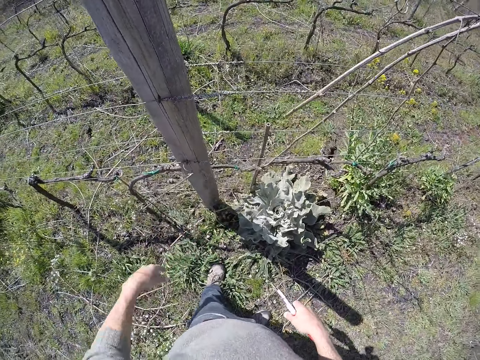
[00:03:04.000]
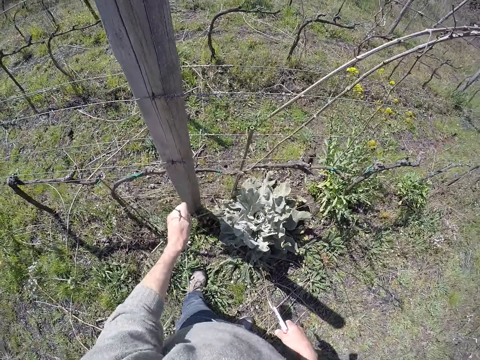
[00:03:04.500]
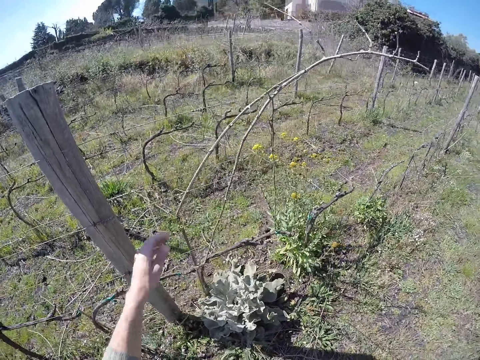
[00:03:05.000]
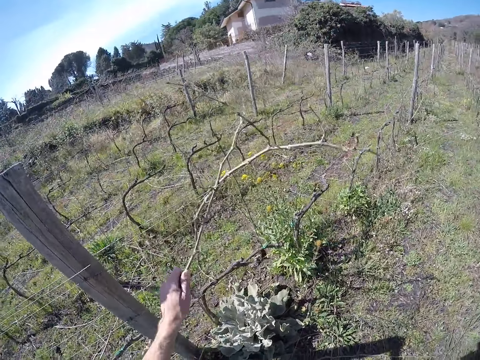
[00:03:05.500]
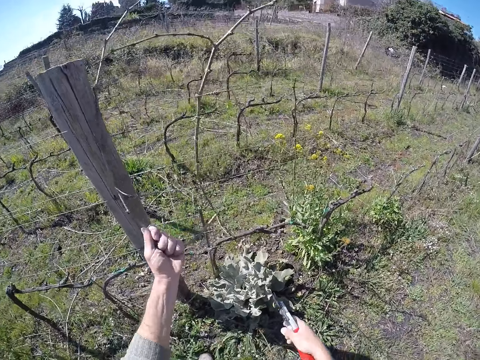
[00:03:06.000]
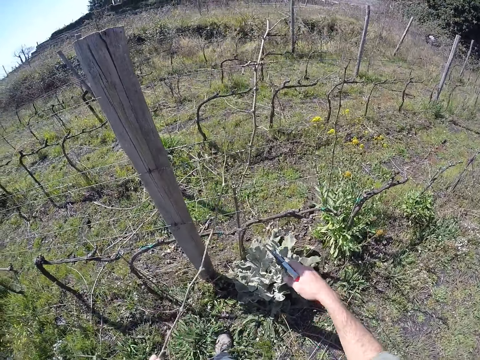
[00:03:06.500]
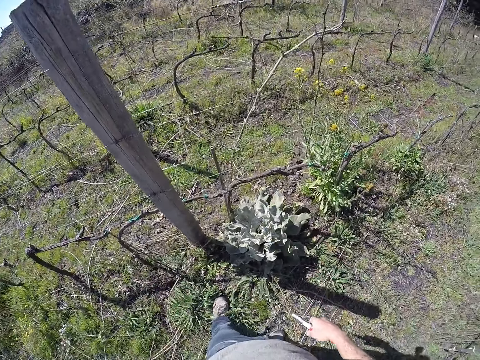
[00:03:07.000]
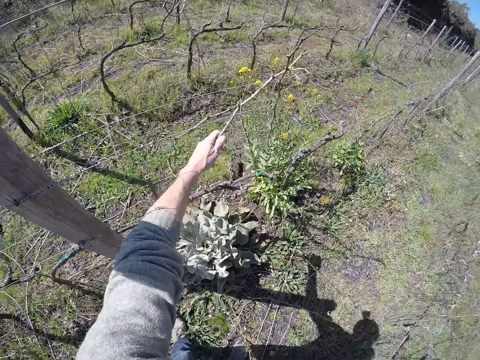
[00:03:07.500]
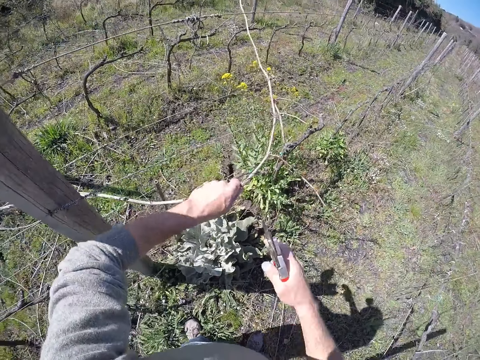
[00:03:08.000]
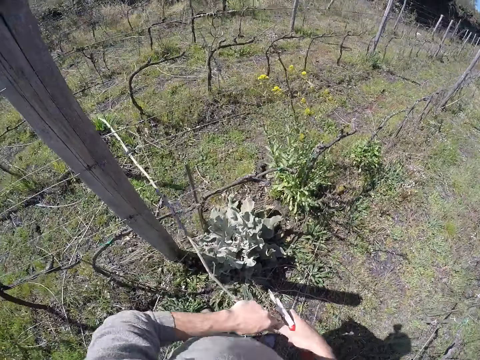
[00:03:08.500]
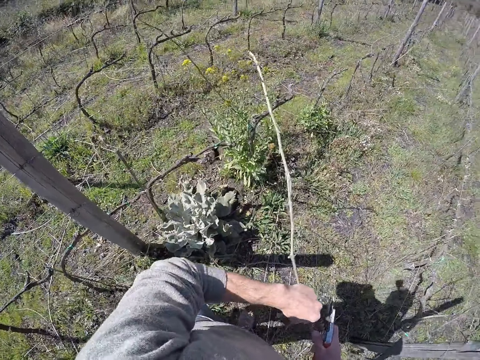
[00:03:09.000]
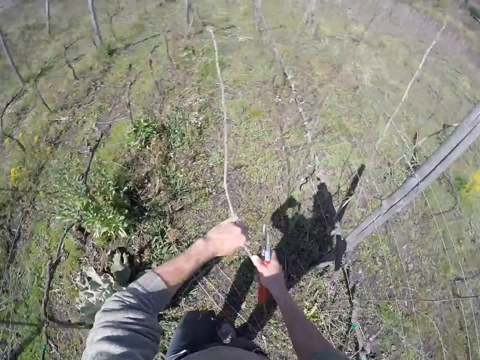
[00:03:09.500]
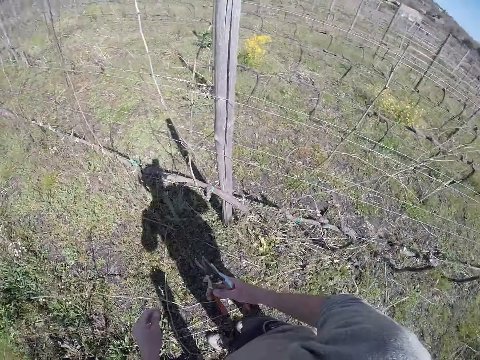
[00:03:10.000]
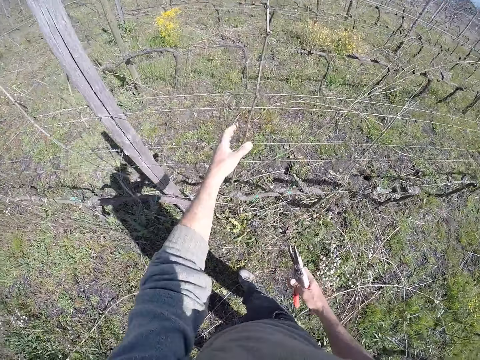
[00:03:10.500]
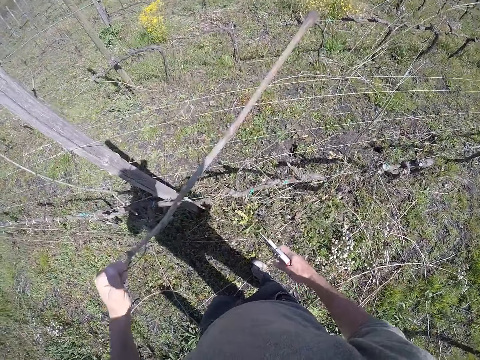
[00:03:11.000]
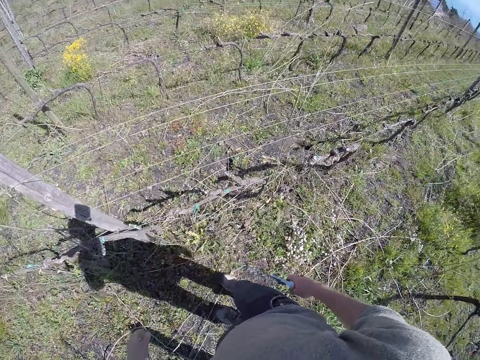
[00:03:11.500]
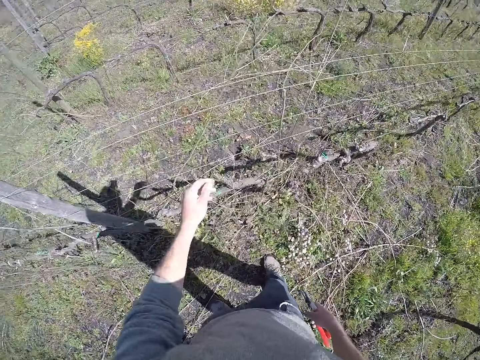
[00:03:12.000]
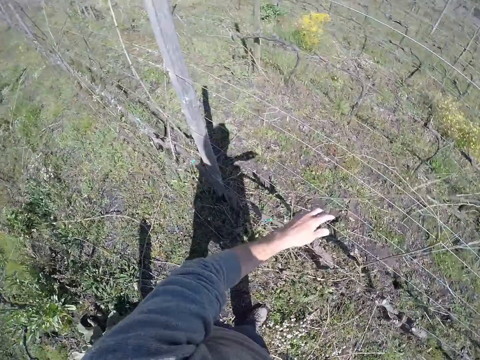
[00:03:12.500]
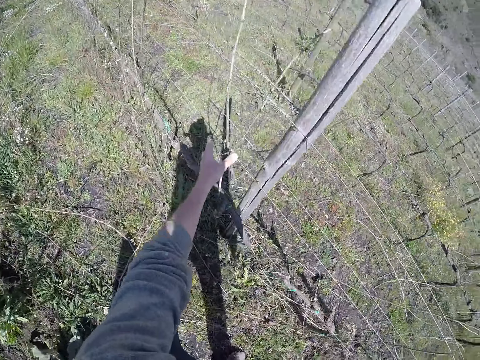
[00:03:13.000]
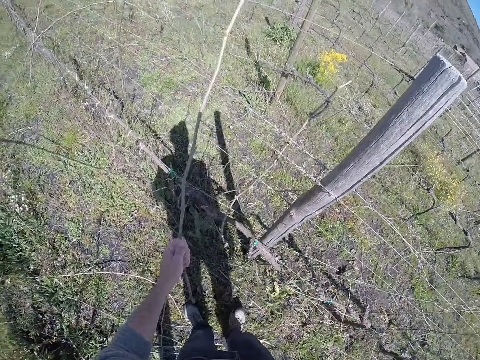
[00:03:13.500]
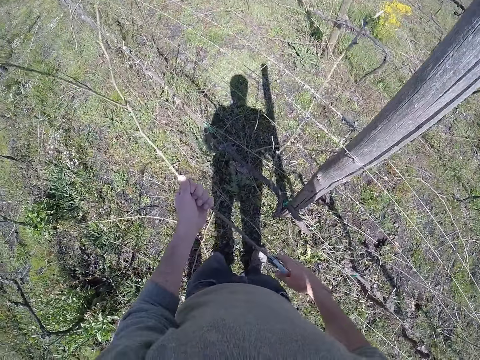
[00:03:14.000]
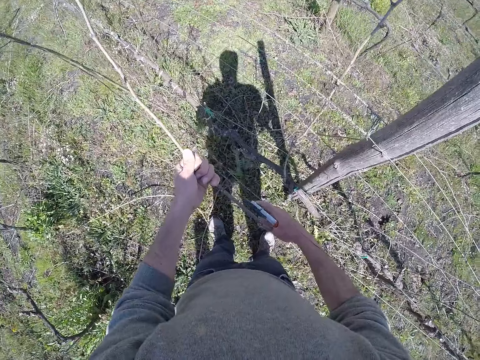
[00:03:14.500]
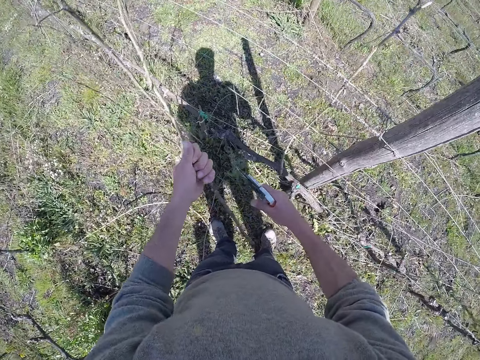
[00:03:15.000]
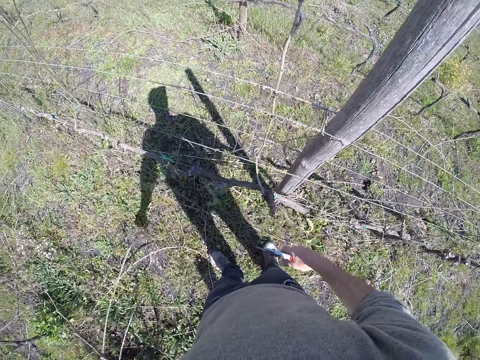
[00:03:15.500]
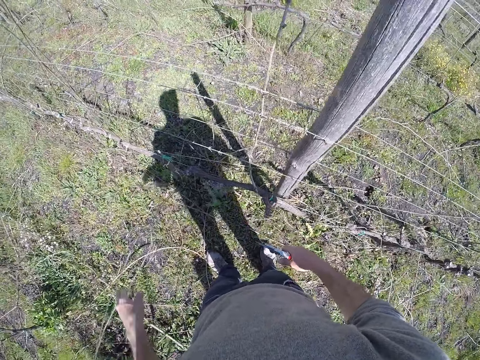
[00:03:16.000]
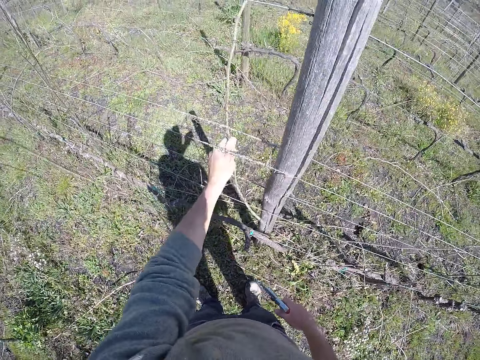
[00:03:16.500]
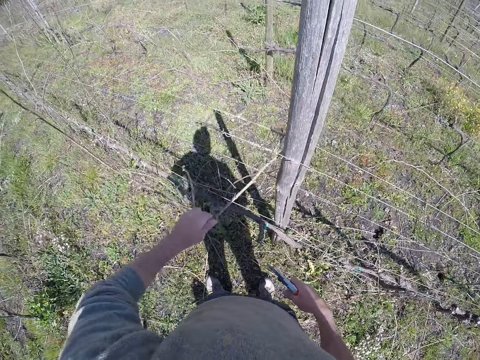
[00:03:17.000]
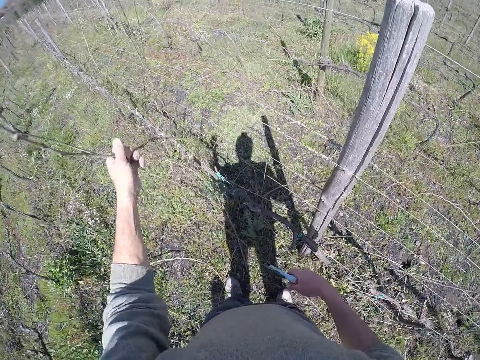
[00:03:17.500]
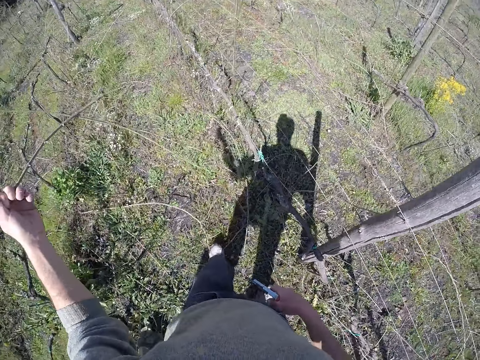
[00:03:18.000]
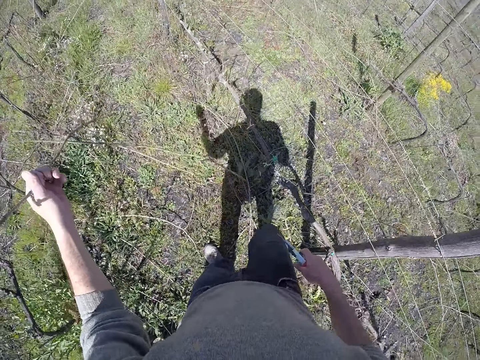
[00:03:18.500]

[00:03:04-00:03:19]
The camera wearer drops the dried twigs in his left hand to the ground. He removes a dried twig from the wire fence post with his left hand. He does so again. He holds the dried twig on the wire fence post with both hands. He drops the dried twig in both hands to the ground. He removes a dried twig from the wire fence post with his left hand. He puts a dry branch on the ground. He touches a dry branch on the fence. He removes a dried twig from the wire fence post with his left hand. He cuts a small rope between the dried twig and the wire fence post with the secateur in his right hand. He drops the dried twig in his left hand to the ground. He removes a dried twig from the wire fence post with his left hand.

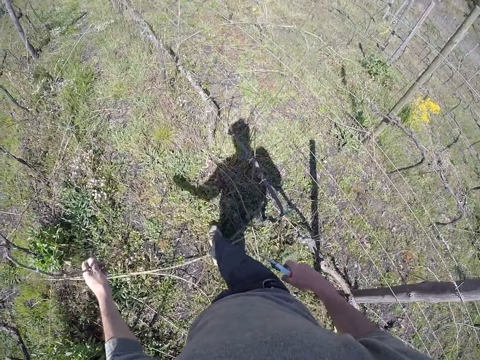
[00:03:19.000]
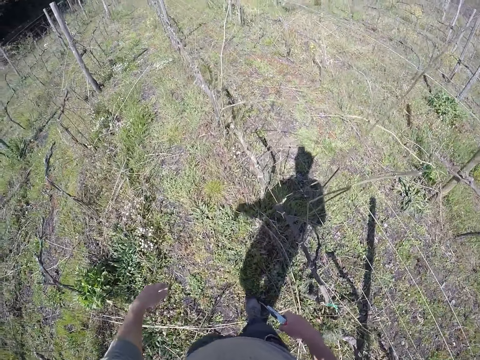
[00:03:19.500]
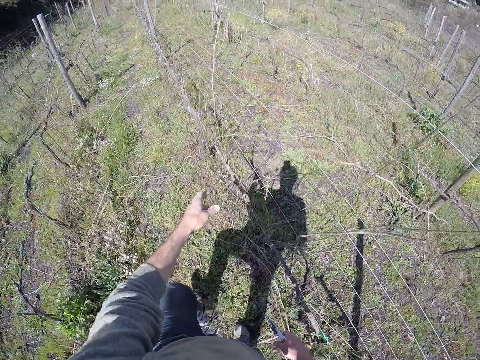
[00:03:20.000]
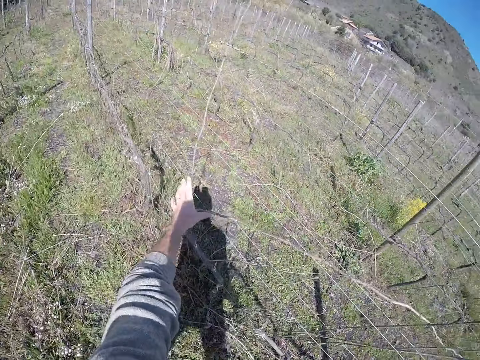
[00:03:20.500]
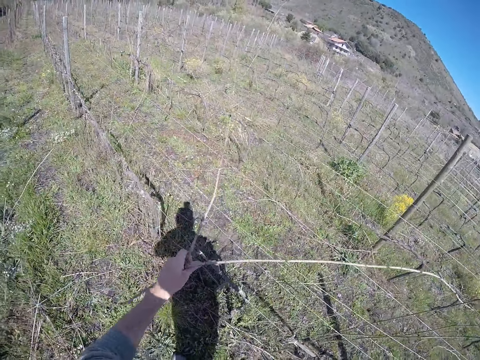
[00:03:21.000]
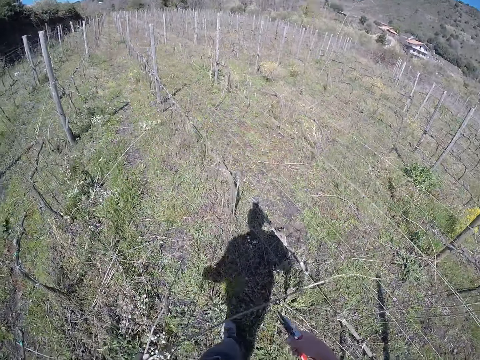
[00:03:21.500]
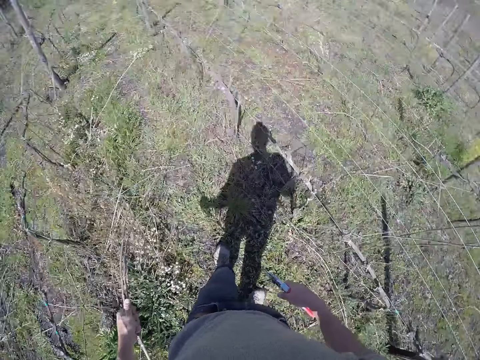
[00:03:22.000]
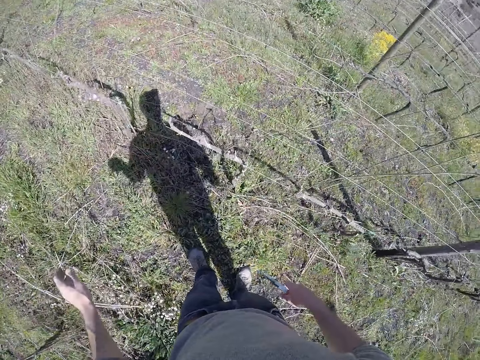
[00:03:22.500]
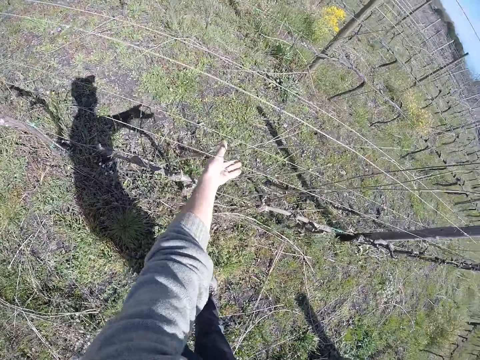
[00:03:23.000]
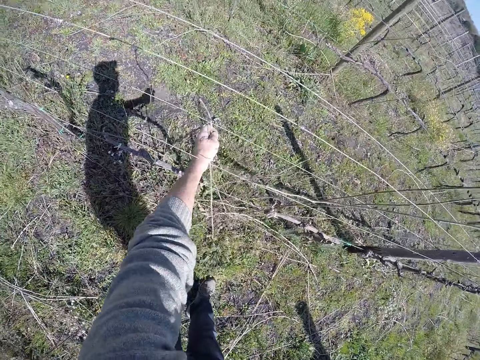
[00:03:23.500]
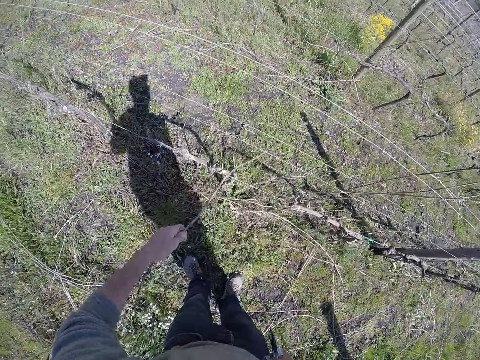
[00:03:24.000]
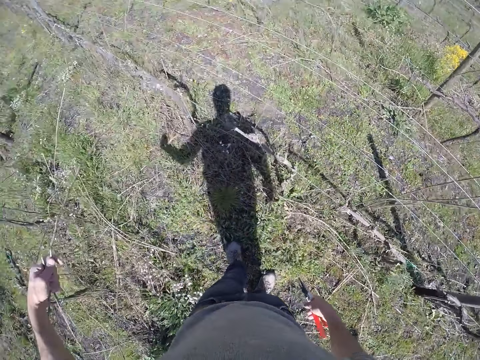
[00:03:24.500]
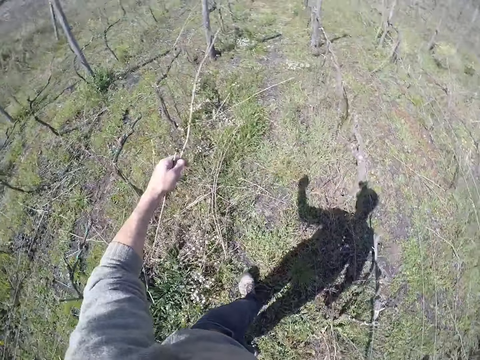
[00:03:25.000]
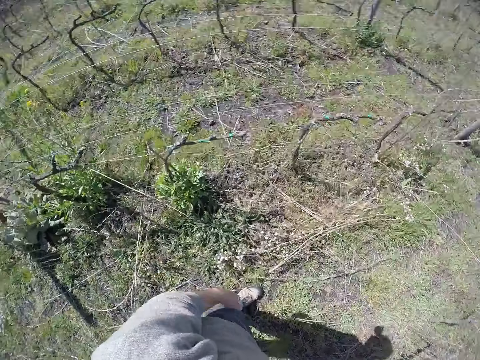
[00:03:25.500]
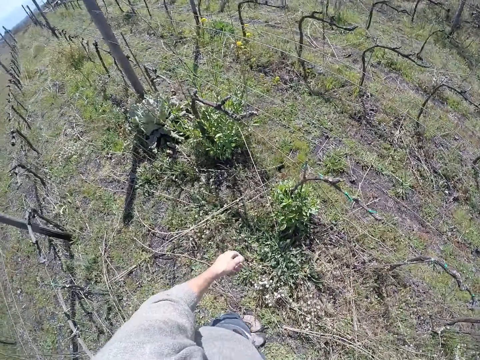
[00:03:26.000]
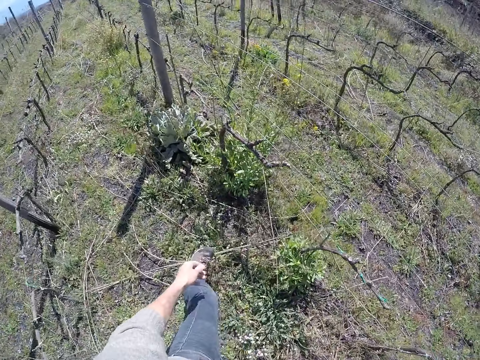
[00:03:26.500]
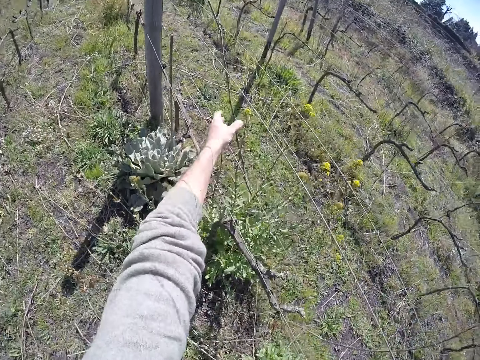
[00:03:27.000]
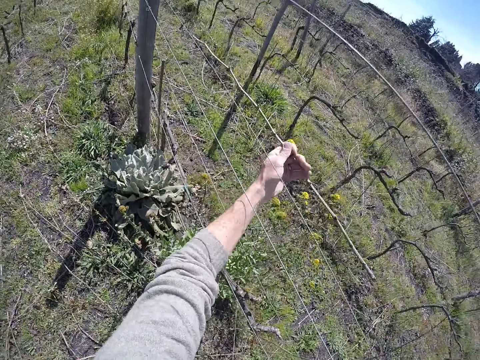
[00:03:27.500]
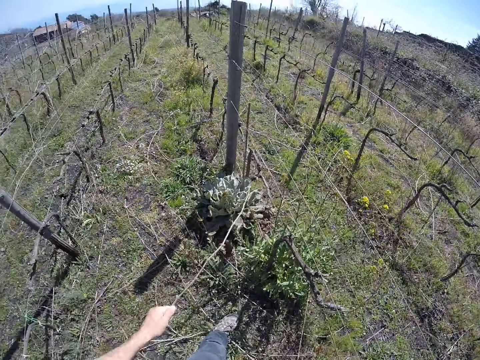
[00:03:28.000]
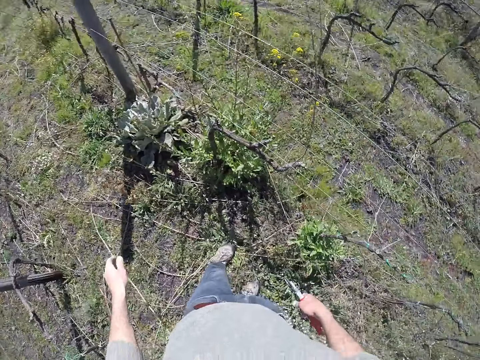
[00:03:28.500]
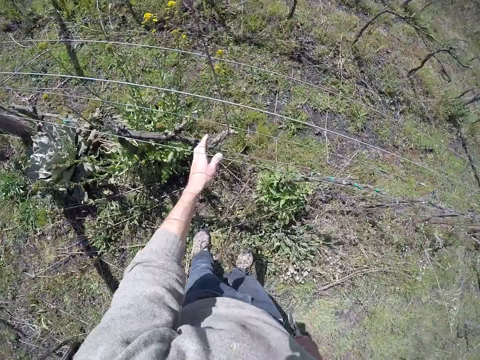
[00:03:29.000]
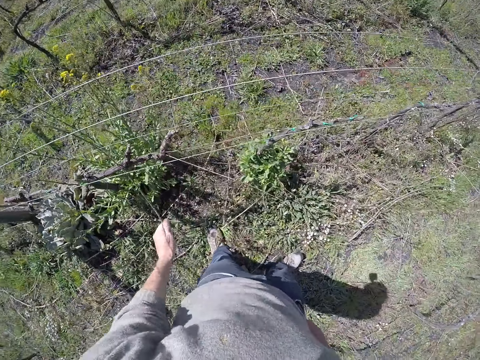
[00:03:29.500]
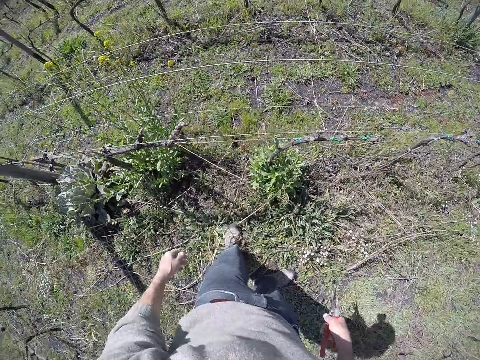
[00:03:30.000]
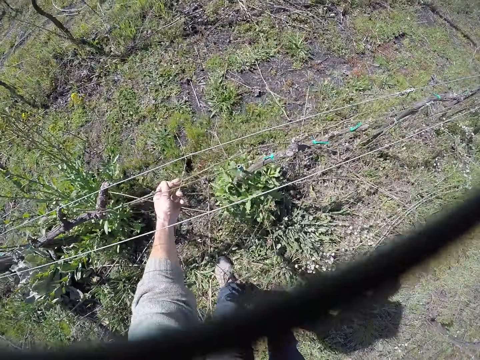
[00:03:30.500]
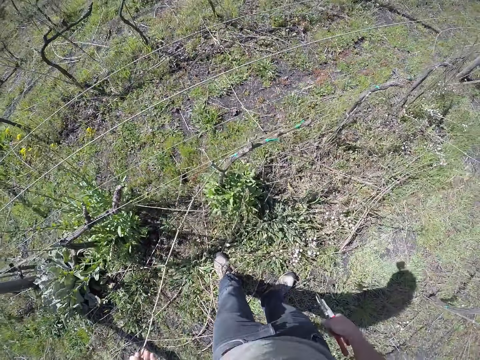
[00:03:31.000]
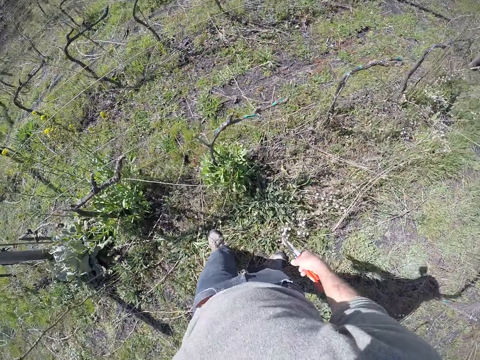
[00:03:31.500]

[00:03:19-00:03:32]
The camera wearer drops the dried twig in his left hand to the ground. He removes dried twigs from the wire fence post with his left hand. He drops the dried twigs in his left hand to the ground. He removes a dried twig from the wire fence post with his left hand. He drops the dried twig in his left hand to the ground. He turns around. He removes a dried twig from the wire fence post with his left hand. He drops the dried twig in his left hand to the ground. He removes a dried twig from the wire fence post with his left hand. He puts a dry branch on the ground. He removes a dried twig from the wire fence post with his left hand. He puts a dry branch on the ground.
